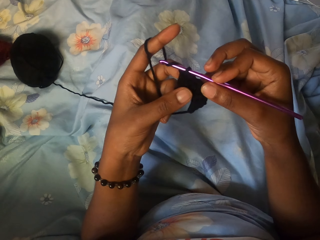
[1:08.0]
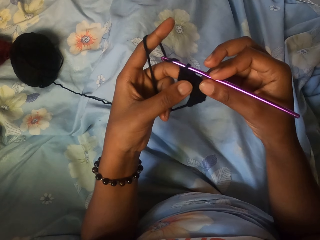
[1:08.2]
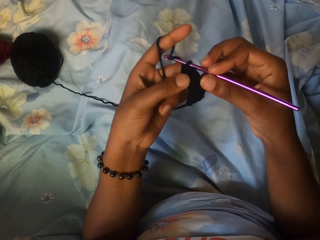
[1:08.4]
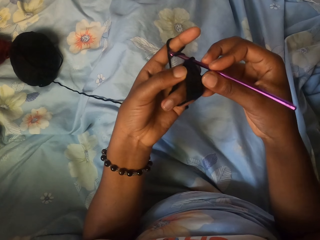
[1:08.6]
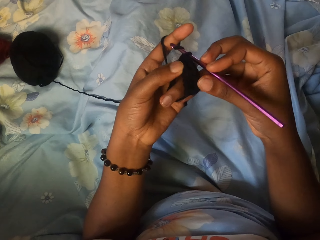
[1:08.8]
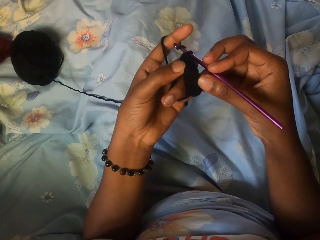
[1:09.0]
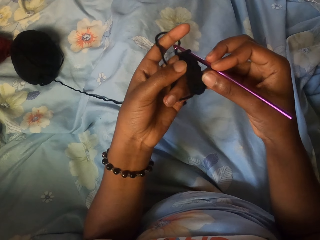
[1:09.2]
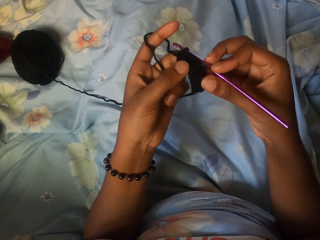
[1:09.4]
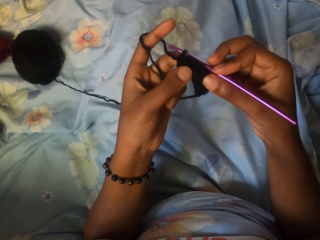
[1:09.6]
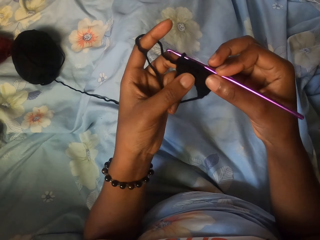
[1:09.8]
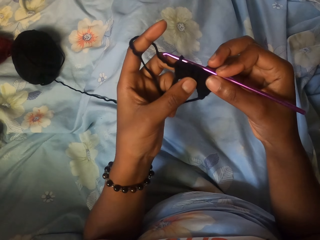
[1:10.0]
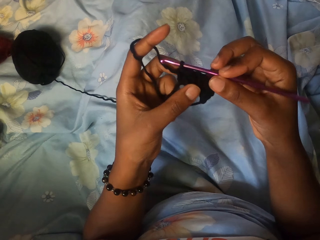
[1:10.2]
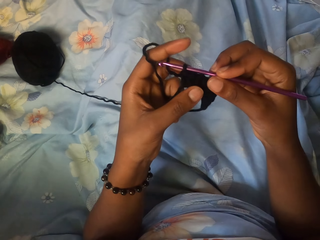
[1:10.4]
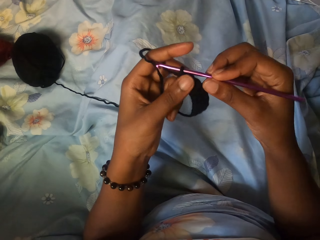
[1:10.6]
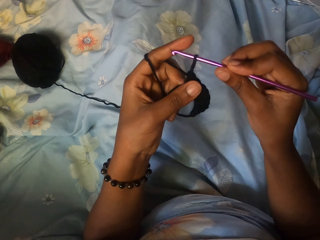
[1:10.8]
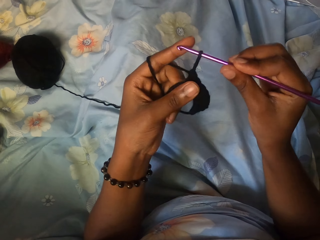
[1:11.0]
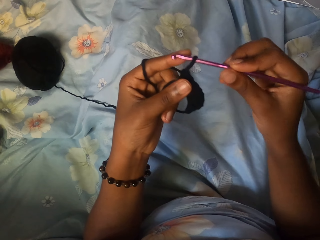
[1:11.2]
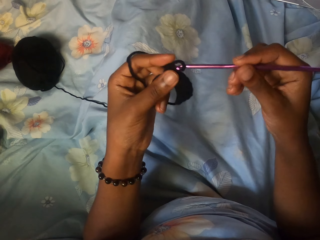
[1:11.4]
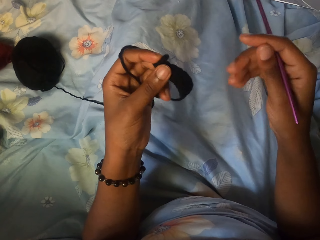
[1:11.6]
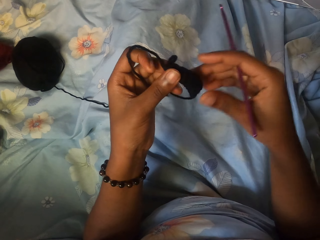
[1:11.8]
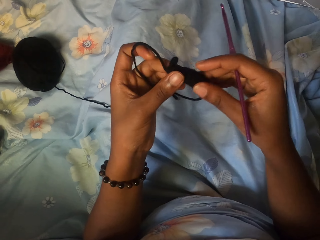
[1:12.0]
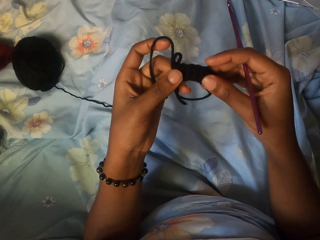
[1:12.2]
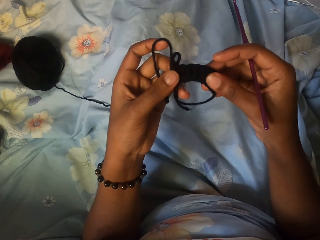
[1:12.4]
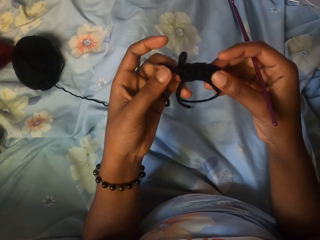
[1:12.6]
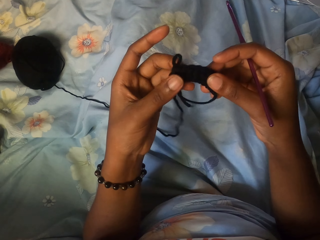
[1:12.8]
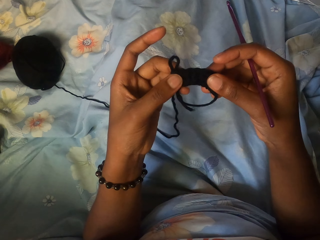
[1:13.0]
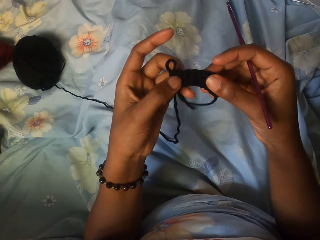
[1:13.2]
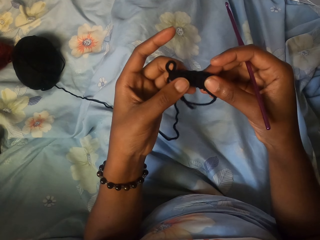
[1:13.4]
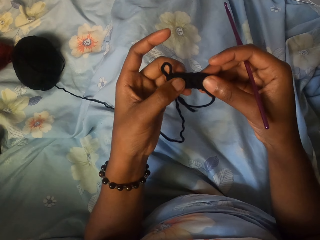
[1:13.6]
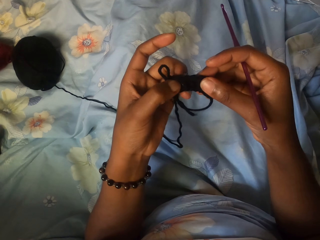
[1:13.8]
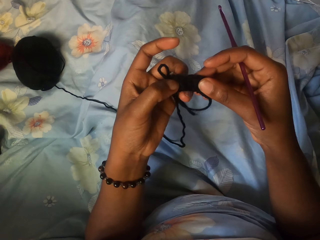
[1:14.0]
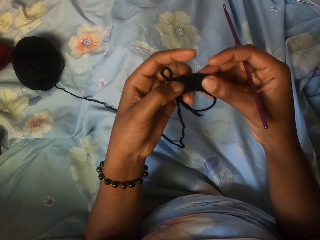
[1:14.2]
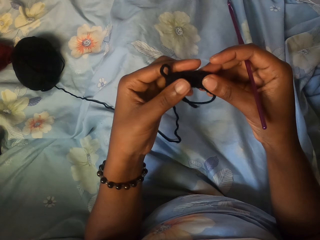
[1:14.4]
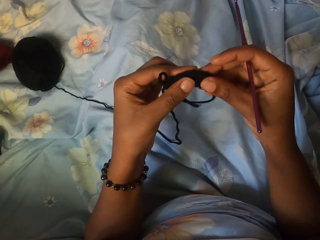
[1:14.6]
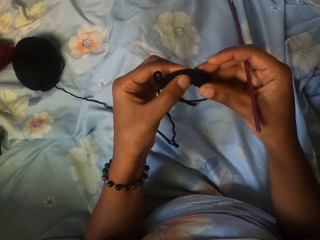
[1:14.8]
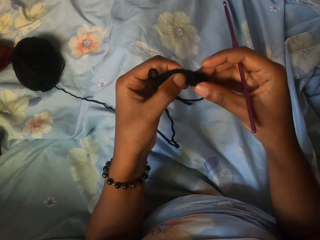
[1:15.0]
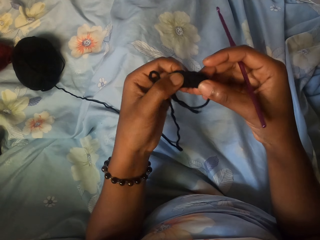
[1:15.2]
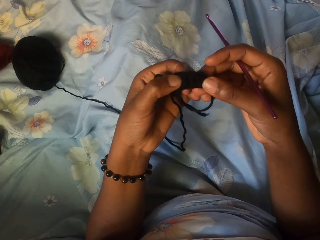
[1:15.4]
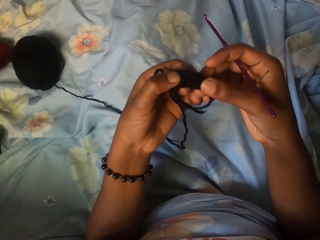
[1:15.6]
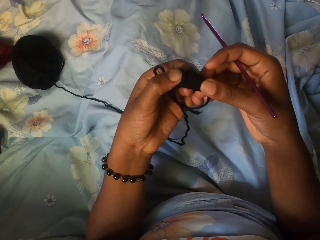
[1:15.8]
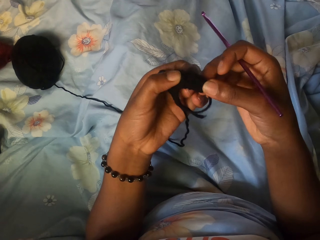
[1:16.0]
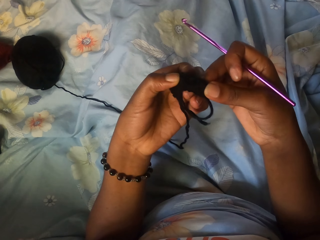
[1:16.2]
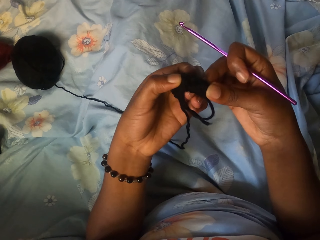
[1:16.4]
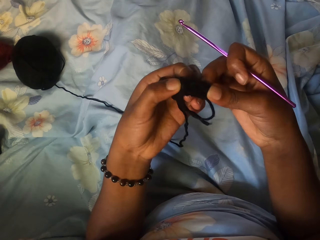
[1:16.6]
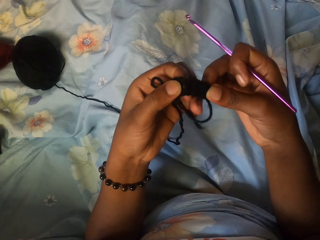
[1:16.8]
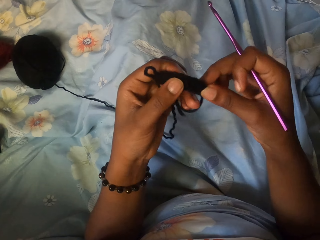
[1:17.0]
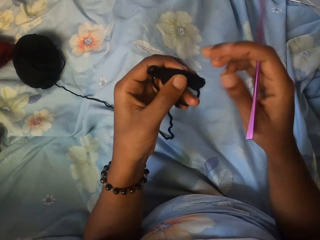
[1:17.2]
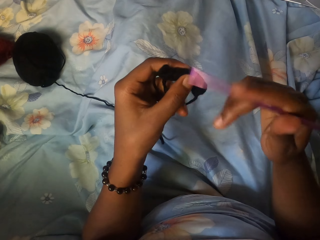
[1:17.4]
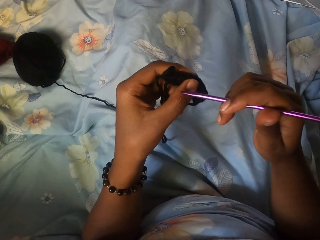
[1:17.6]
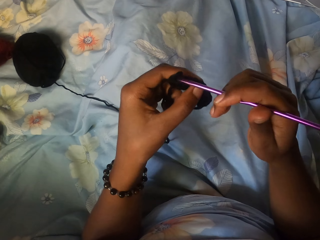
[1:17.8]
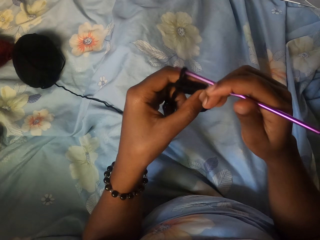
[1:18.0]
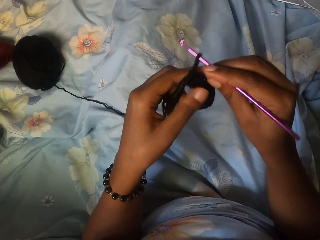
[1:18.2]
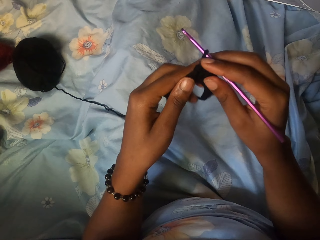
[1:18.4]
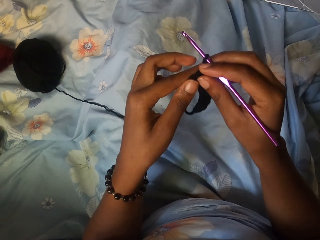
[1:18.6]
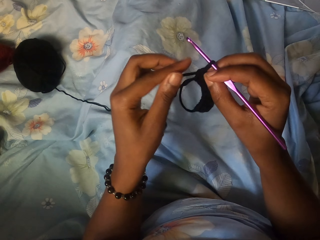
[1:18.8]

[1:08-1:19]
The camera wearer fixes the hook on the crochet.

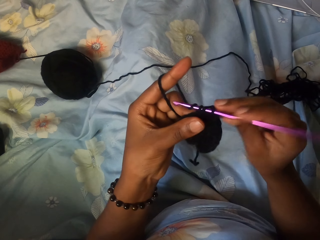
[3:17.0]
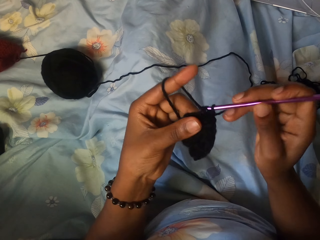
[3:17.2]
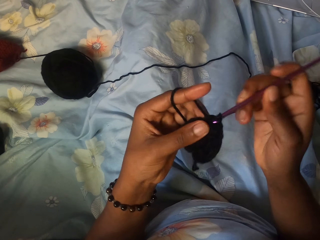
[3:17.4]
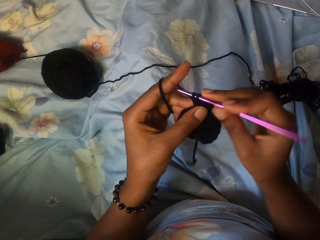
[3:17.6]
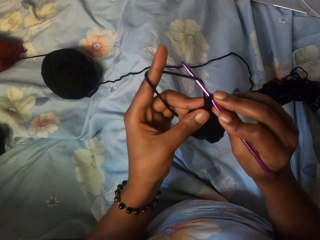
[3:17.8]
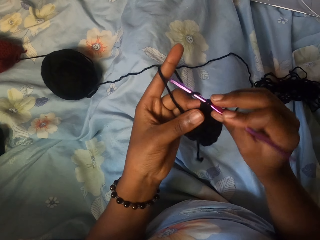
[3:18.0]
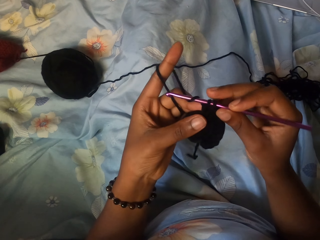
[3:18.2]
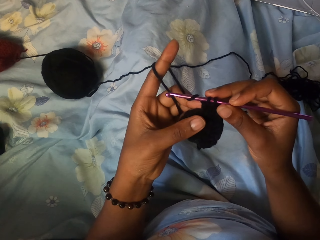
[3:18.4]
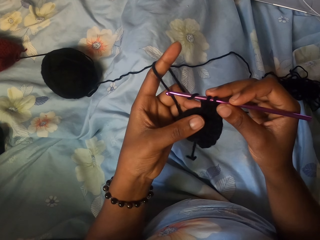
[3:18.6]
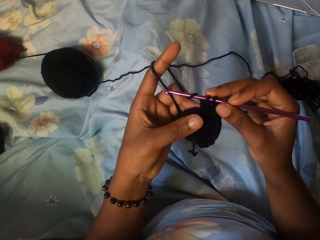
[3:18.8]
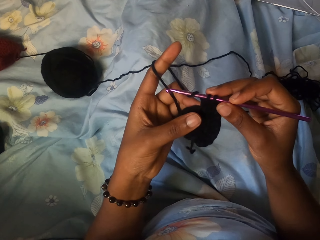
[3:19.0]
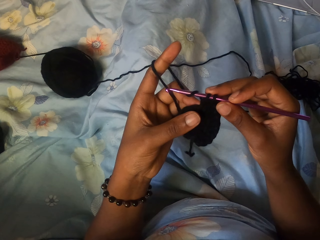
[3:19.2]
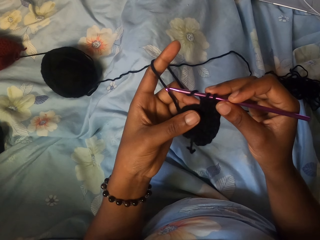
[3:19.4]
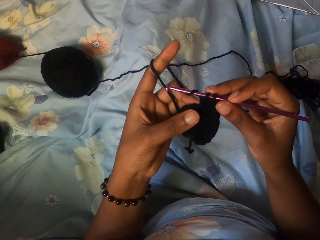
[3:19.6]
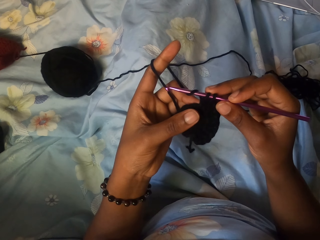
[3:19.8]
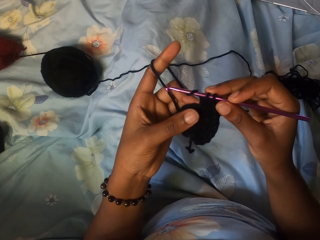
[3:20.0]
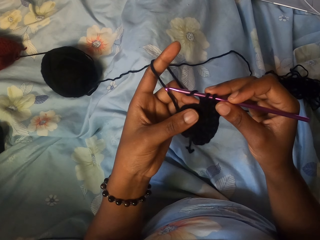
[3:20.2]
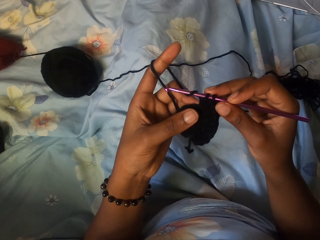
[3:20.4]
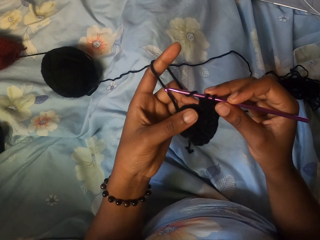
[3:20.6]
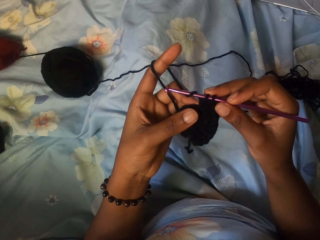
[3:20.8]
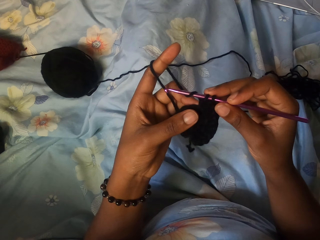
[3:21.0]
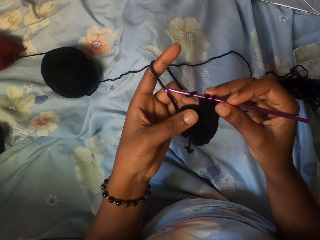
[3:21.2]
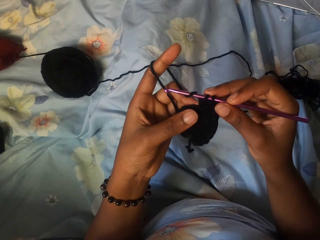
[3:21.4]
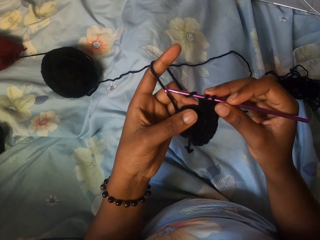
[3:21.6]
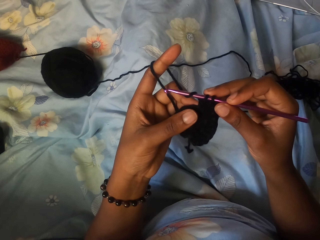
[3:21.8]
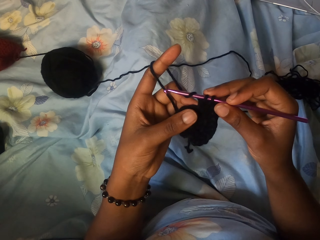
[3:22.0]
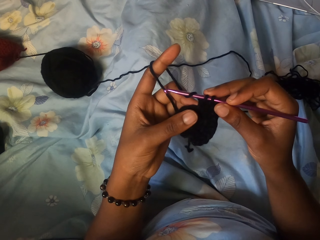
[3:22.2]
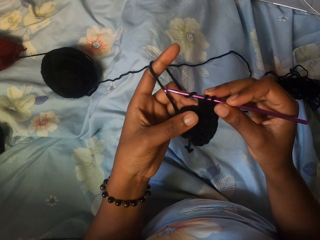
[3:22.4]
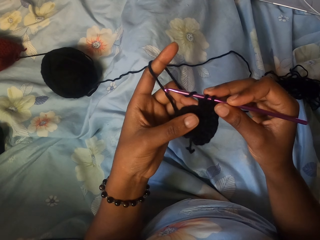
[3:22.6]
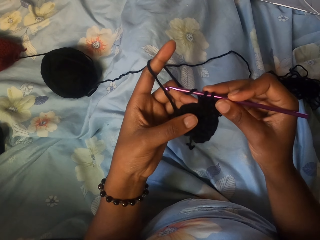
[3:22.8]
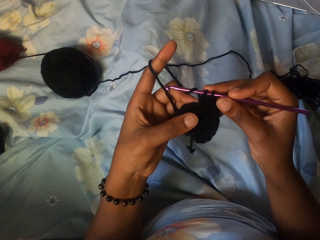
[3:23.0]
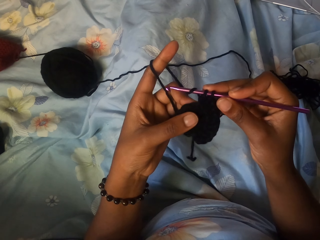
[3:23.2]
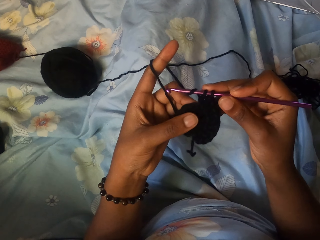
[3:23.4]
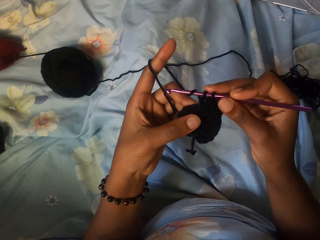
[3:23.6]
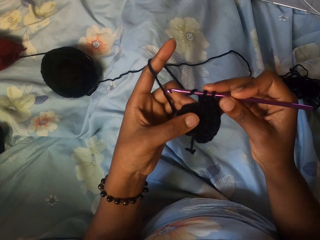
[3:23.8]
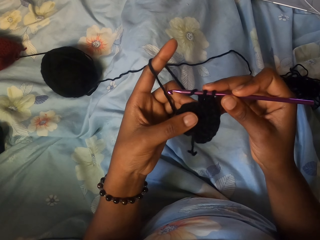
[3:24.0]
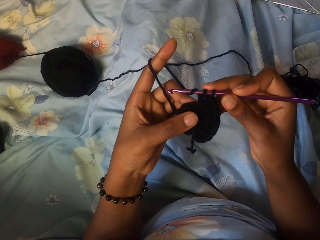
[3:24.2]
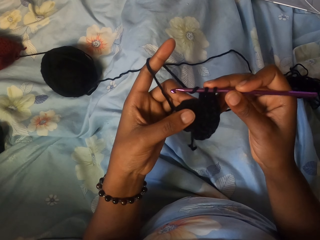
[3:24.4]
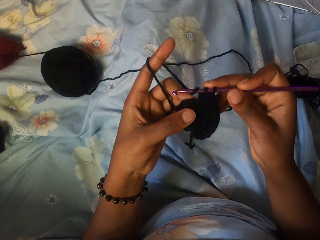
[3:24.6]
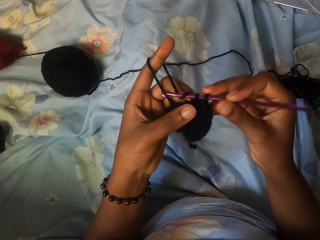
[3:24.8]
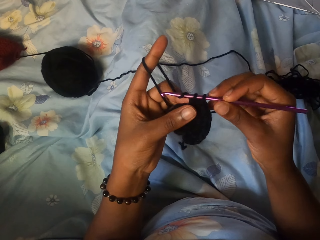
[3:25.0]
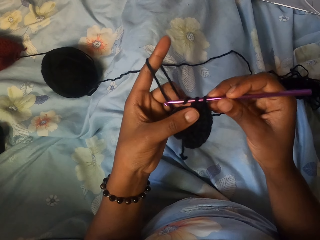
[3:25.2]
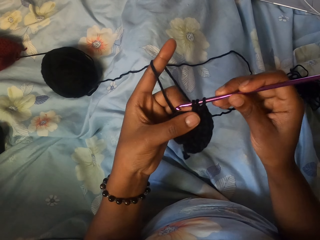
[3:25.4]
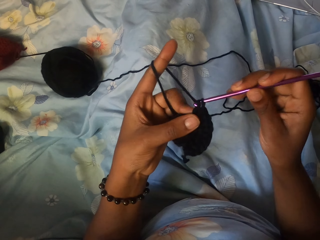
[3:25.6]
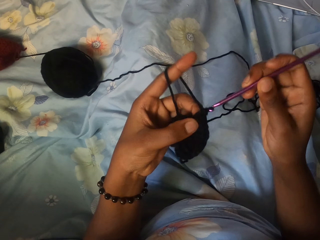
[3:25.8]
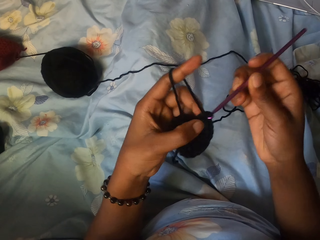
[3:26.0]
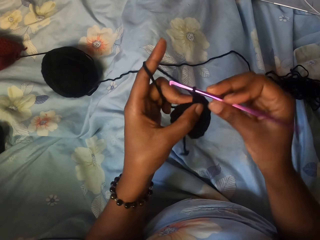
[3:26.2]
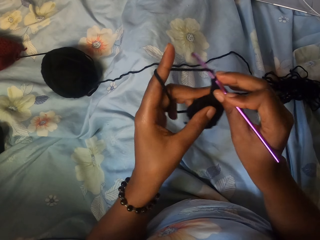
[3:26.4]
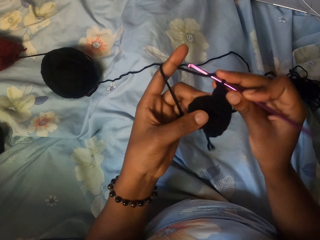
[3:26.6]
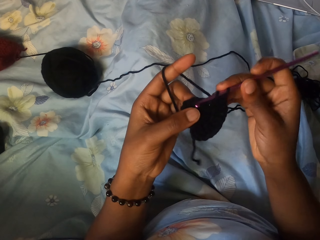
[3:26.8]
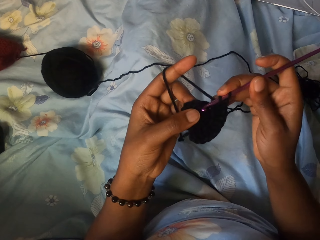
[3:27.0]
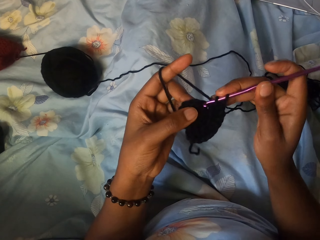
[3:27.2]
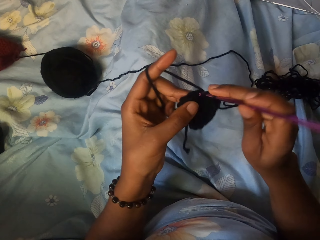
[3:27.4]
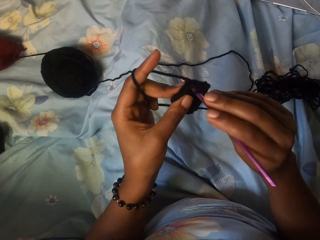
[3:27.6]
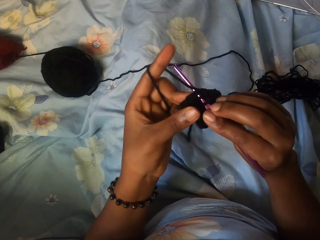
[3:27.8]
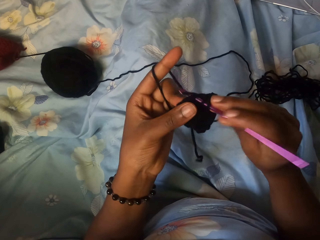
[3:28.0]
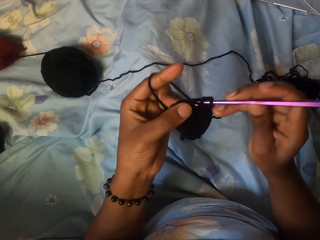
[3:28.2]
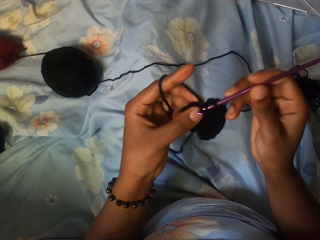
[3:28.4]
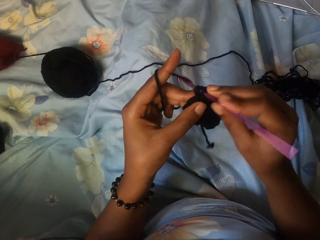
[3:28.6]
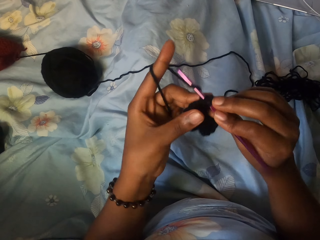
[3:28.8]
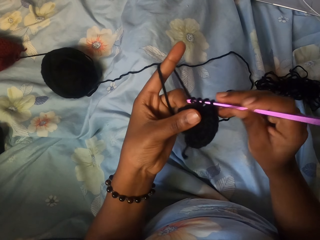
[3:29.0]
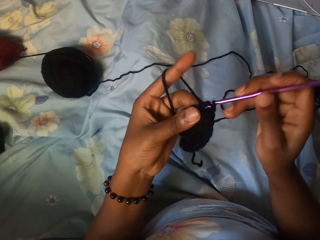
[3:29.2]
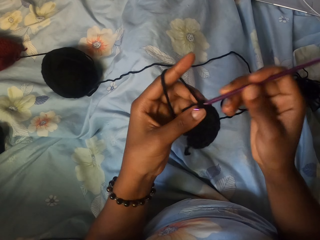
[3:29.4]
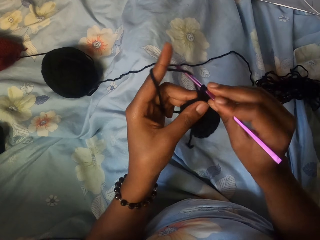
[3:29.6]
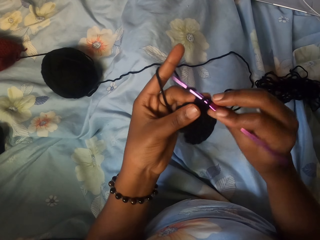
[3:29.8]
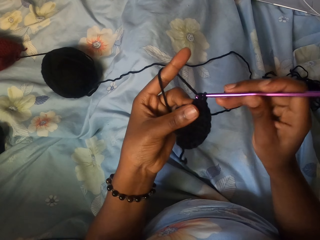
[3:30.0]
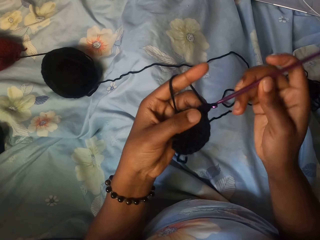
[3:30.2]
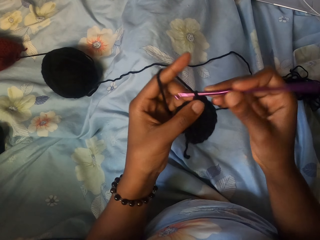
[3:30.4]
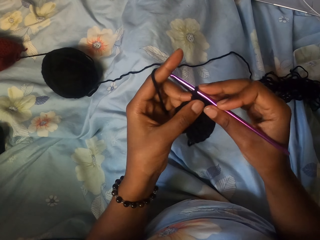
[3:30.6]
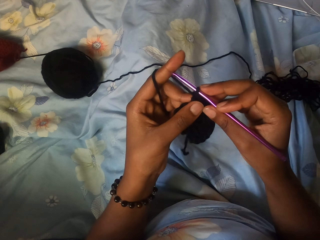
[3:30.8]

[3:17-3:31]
The camera wearer holds the hook and crochet. They knit with the yarn and hook.
